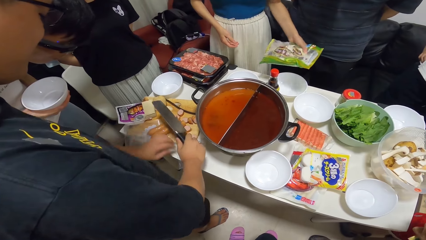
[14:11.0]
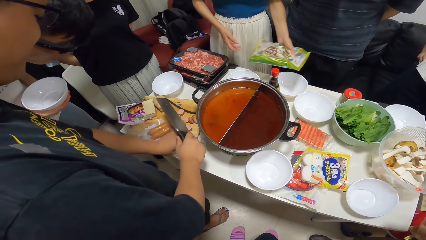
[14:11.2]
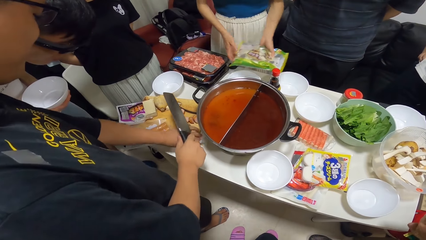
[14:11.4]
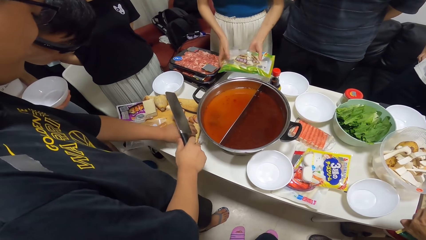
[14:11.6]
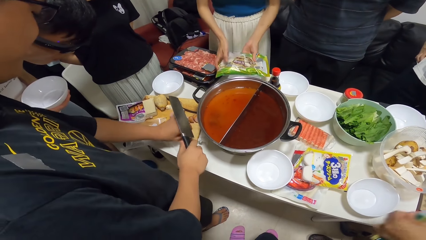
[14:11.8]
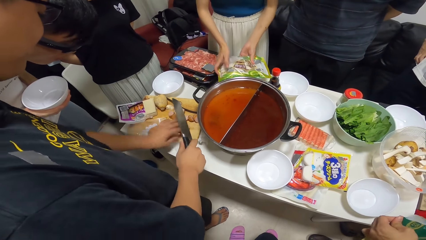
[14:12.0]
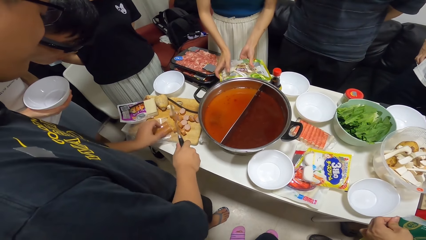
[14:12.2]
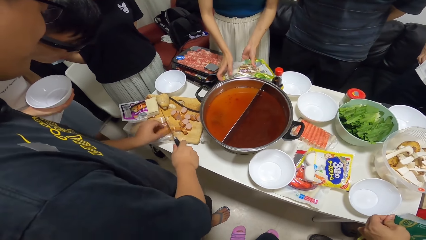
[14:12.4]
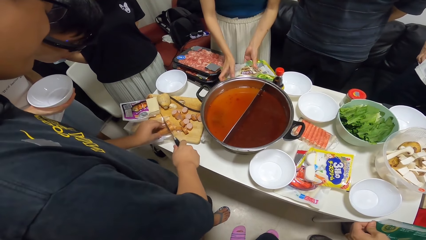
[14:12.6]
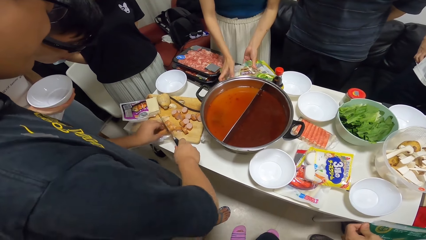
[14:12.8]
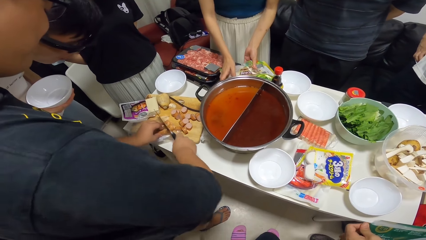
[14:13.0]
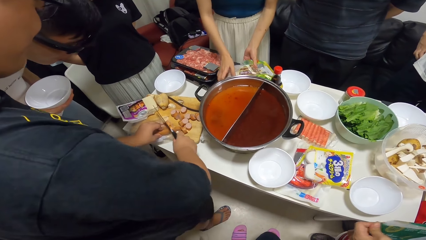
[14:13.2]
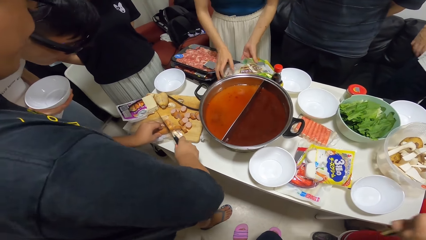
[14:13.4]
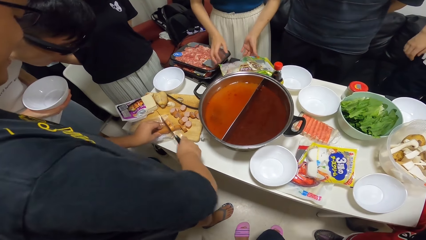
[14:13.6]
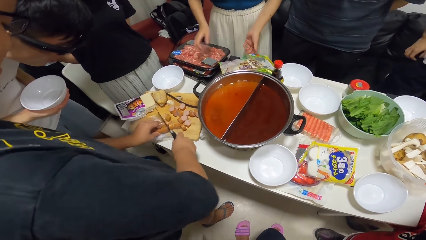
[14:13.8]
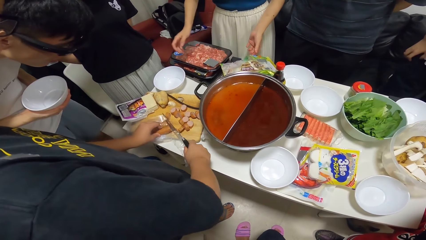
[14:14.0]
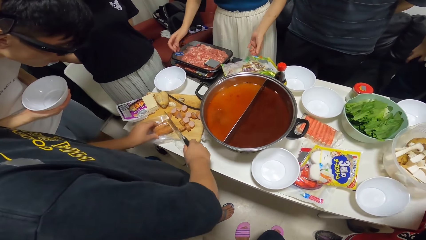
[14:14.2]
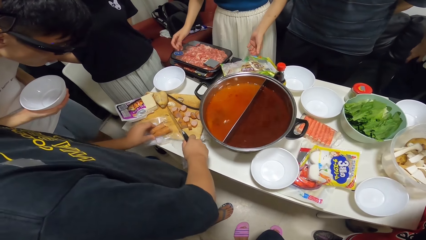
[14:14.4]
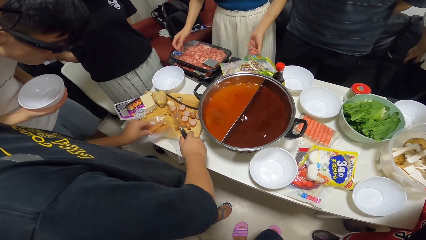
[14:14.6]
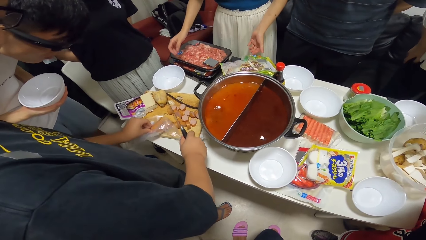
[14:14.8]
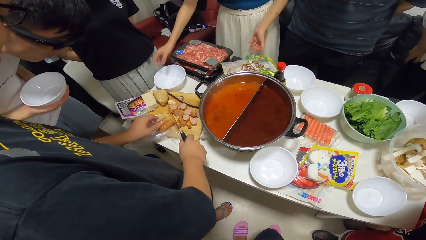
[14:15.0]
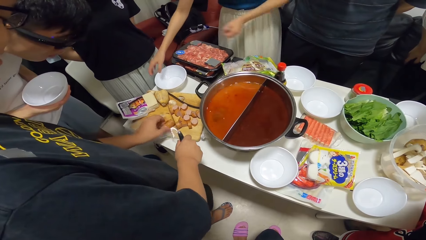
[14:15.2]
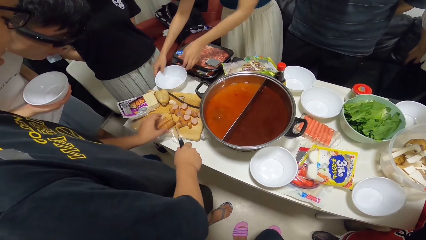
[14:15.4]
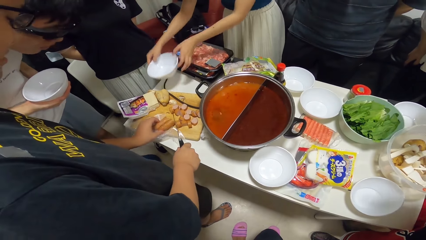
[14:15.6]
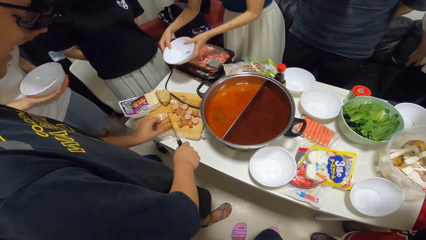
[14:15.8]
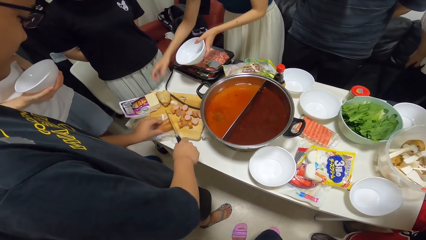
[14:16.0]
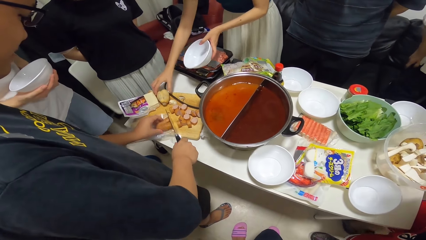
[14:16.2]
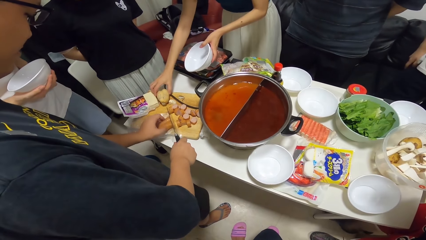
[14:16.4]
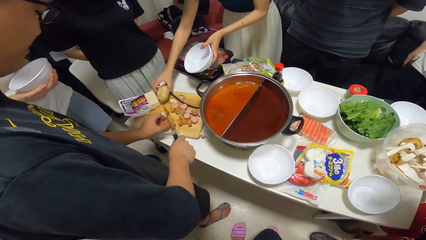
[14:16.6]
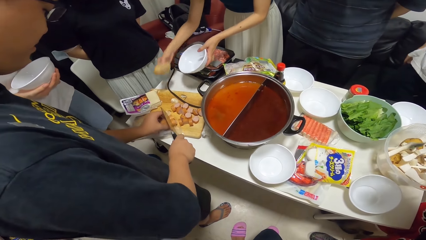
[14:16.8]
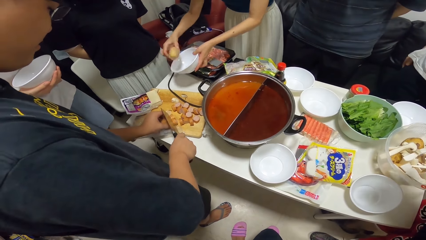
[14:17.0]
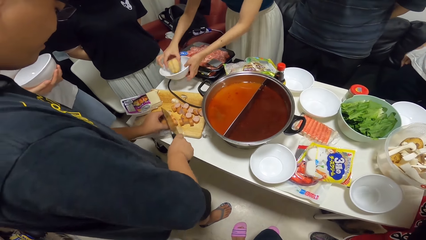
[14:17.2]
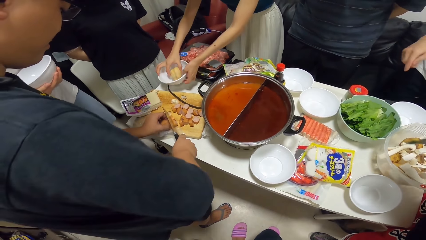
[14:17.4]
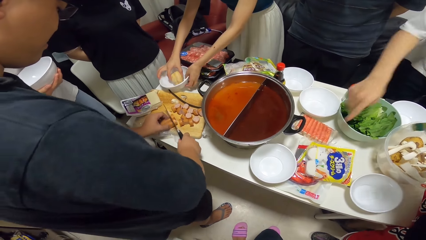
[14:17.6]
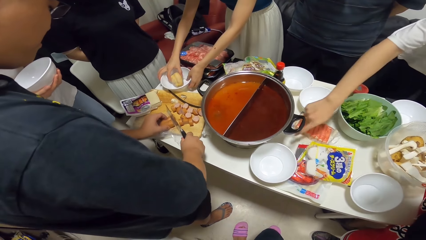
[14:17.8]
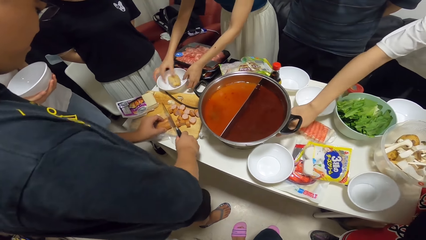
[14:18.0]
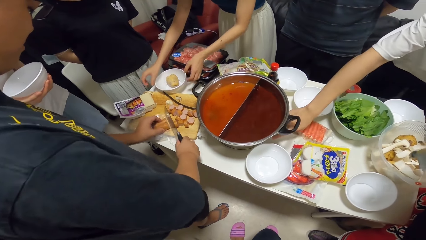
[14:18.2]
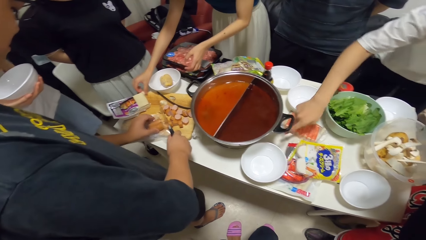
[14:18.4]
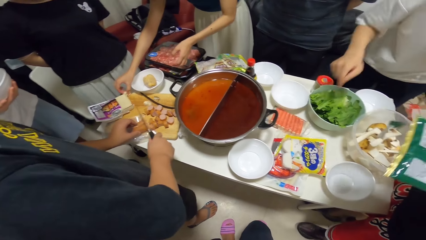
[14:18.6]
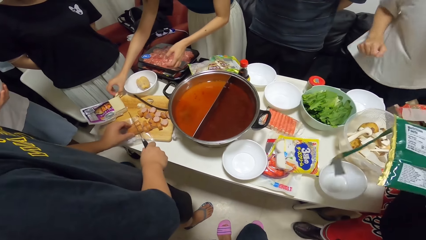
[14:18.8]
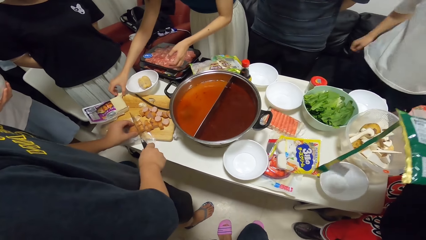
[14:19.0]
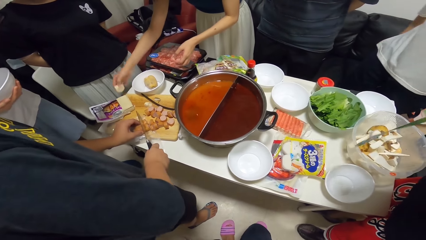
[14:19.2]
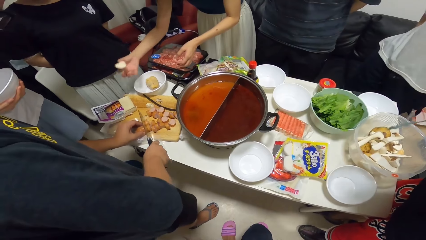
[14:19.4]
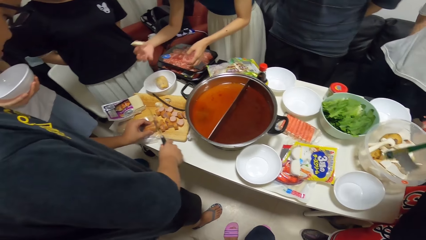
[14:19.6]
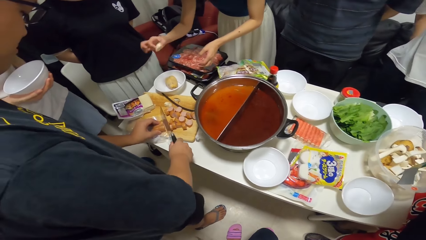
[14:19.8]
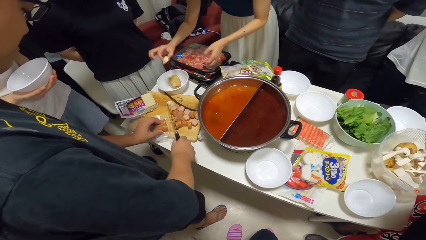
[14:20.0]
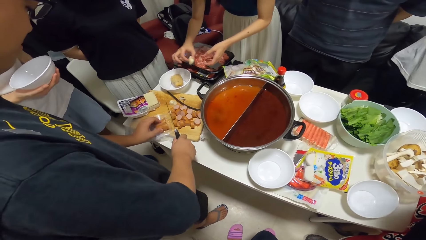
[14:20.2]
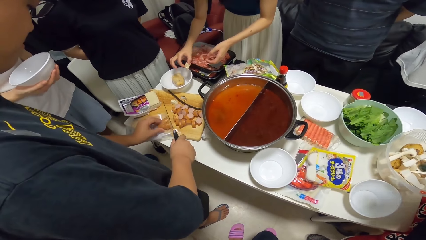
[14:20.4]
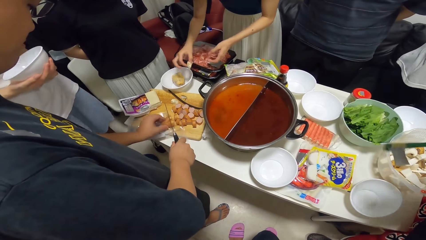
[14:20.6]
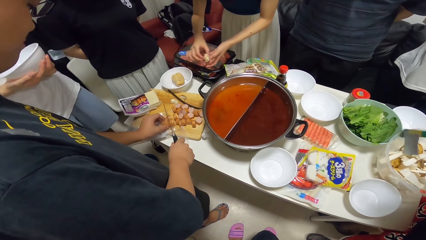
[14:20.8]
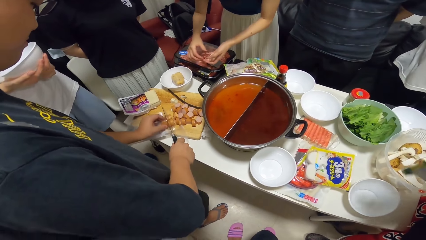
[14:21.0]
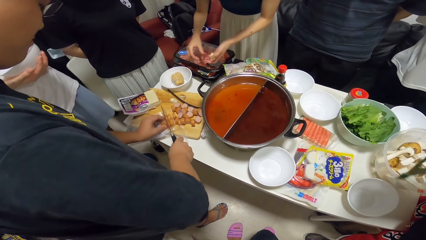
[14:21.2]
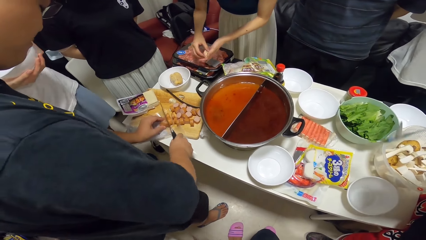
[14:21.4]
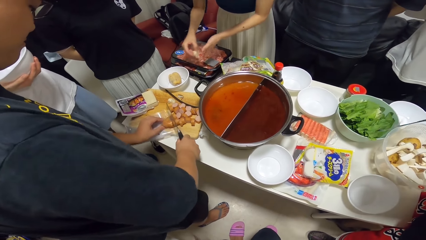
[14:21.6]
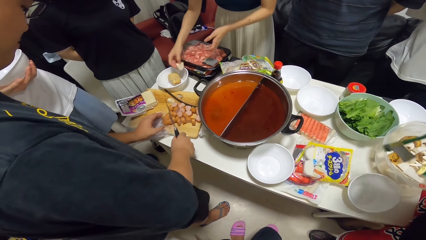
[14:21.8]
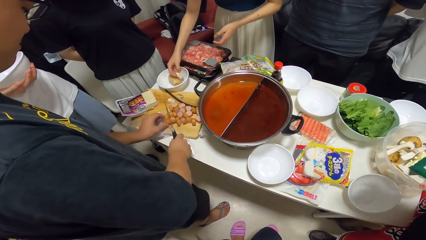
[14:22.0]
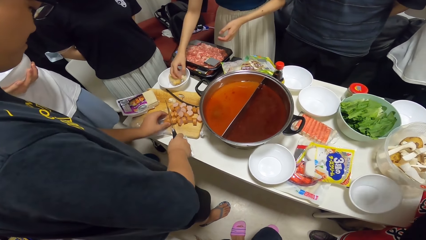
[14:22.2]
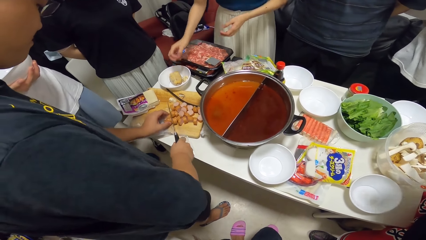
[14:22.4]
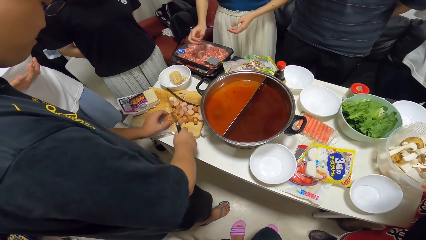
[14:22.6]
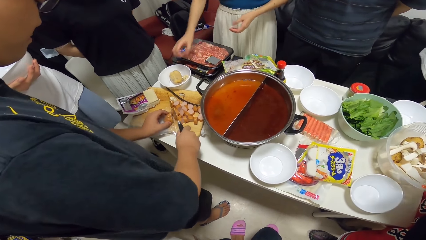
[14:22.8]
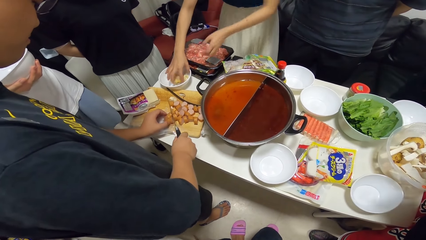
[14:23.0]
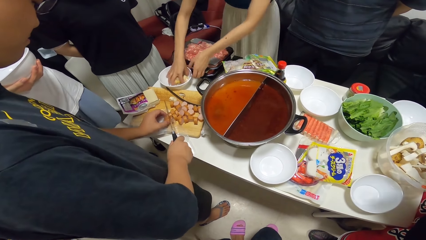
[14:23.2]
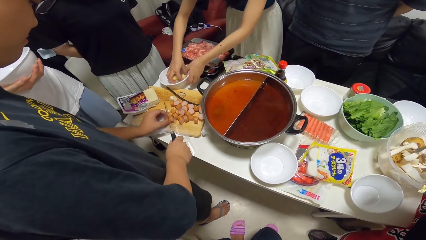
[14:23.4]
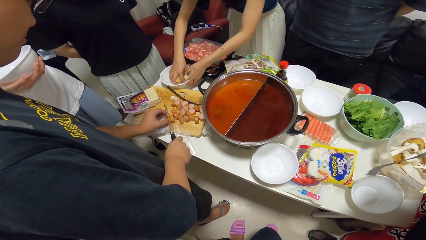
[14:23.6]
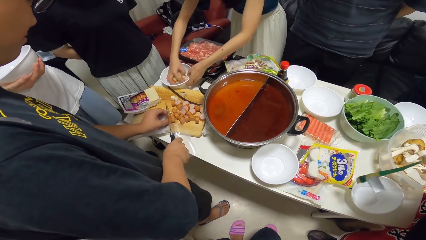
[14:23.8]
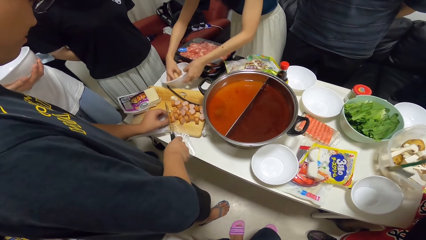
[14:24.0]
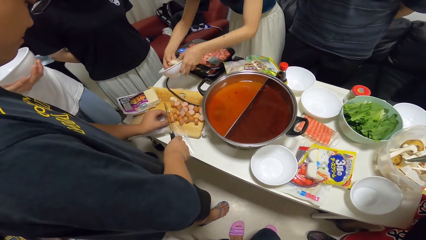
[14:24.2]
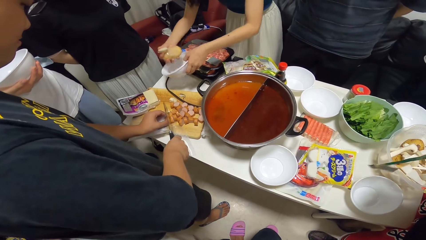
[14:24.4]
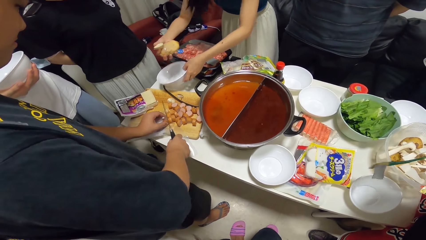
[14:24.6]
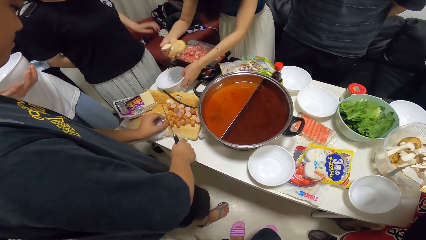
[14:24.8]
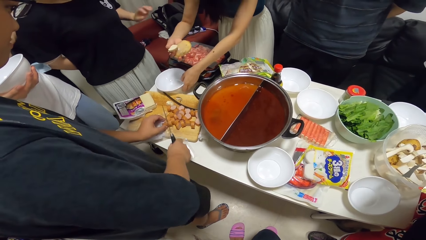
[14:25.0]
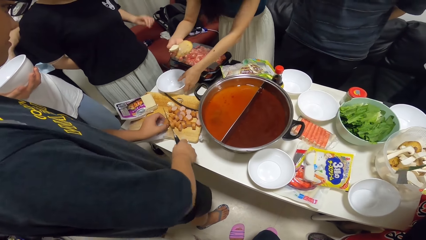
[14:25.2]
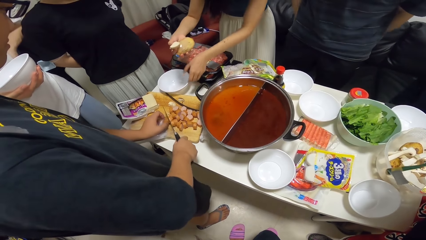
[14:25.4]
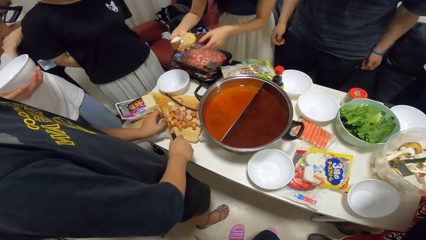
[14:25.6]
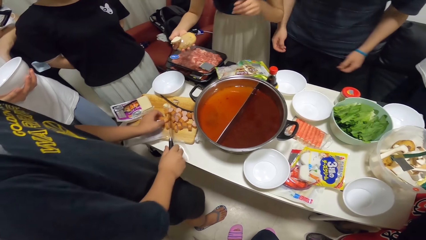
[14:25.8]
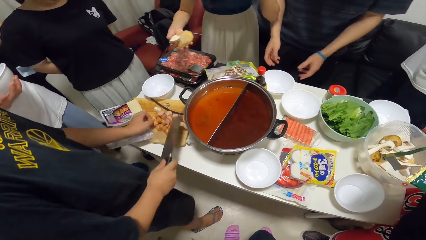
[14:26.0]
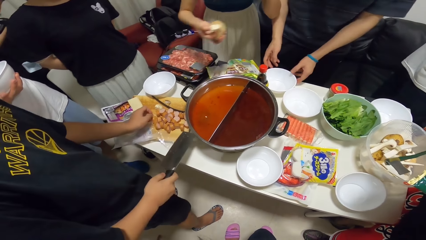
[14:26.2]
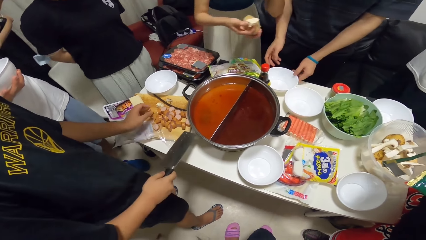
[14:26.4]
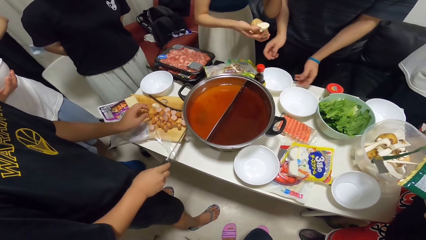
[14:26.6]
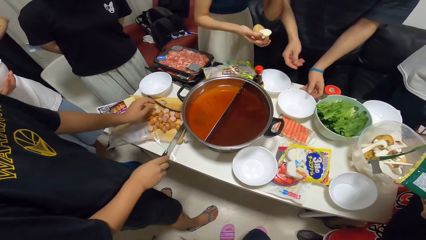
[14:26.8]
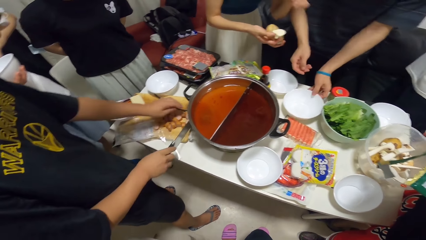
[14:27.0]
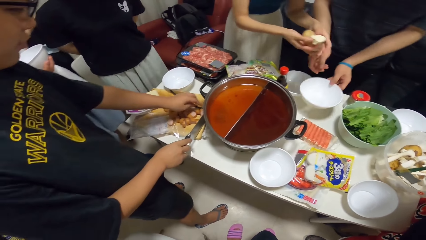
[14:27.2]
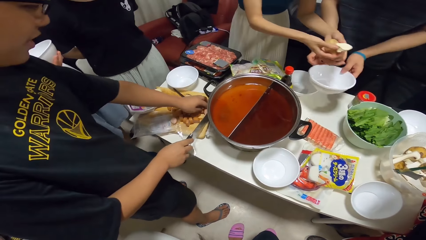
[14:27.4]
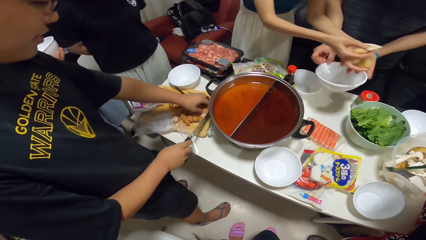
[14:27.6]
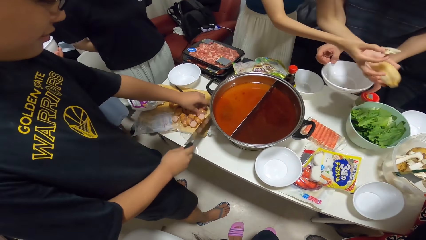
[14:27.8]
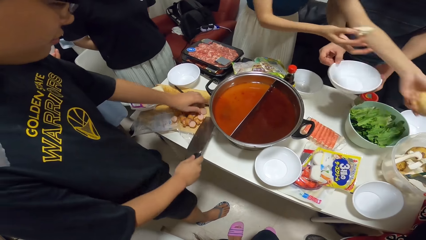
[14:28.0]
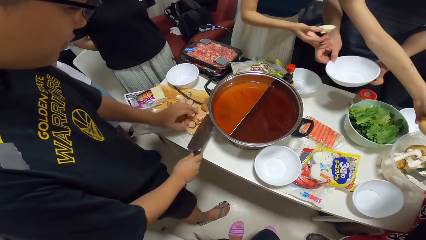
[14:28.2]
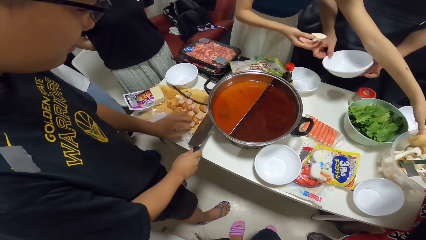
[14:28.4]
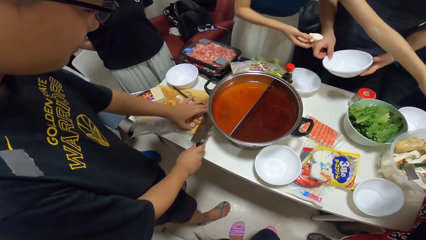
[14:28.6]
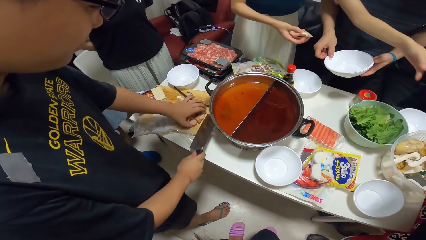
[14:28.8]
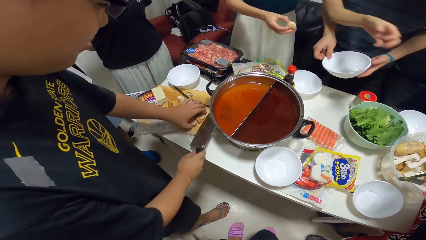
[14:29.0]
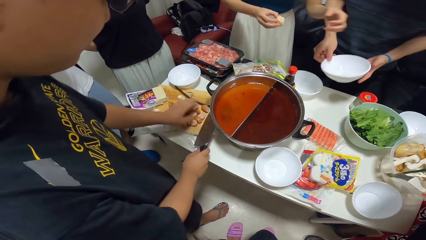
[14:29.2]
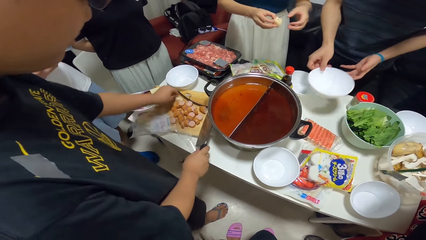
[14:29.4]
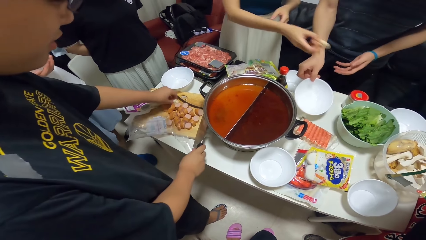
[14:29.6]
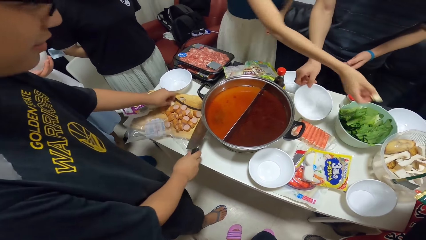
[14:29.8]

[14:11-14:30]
A woman drops the pack of food in her hands on the plate. A man cuts the sausages with a knife. The woman lifts a plate on the table with her right hand. She passes the plate to her left hand. She picks something. She puts a potato on the chopping board into the plate in her left hand. Another man points at the cooking pot. The woman picks a small piece of potato on the table with her right hand. She switches something to the other hand. She puts the potato into the plate. The first man cuts the sausages with the knife. The woman removes the potatoes in the plate with her right hand. She puts the bowl on the table. A third man holds a bowl, pulls his hand off the bowl and lifts a plate on the table with his left hand. He separates the bowls. The woman puts the potatoes into a bowl on the table with her left hand.
